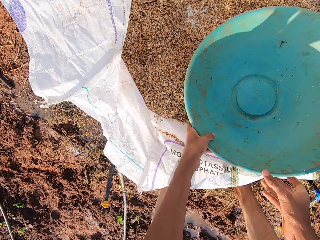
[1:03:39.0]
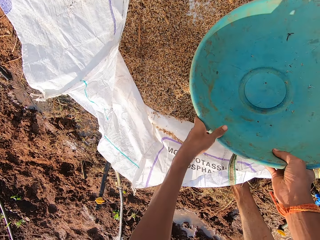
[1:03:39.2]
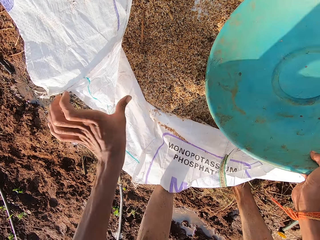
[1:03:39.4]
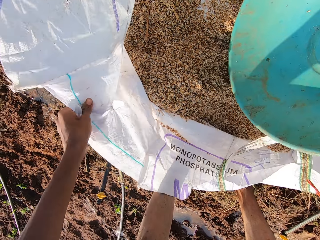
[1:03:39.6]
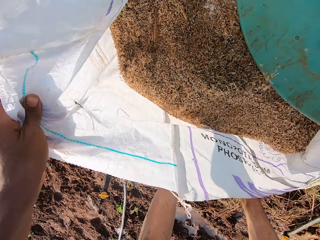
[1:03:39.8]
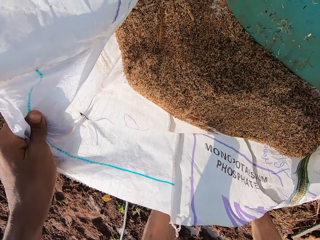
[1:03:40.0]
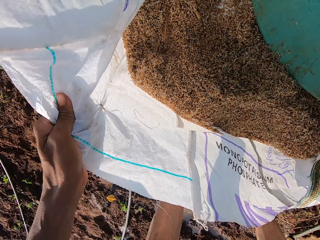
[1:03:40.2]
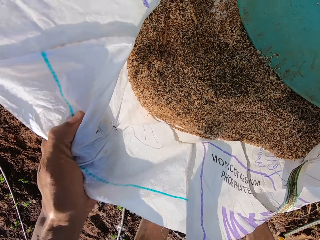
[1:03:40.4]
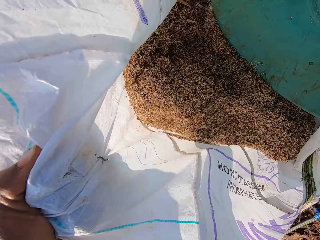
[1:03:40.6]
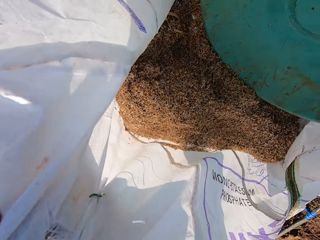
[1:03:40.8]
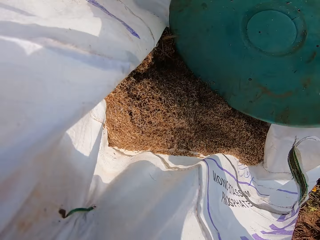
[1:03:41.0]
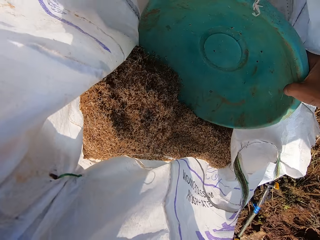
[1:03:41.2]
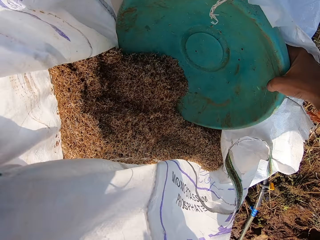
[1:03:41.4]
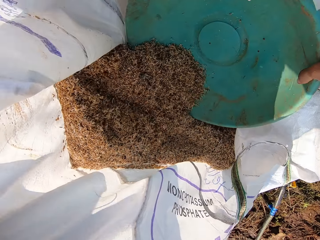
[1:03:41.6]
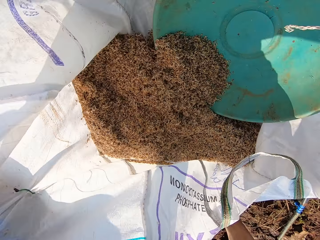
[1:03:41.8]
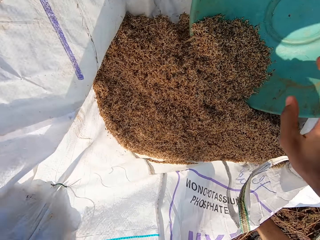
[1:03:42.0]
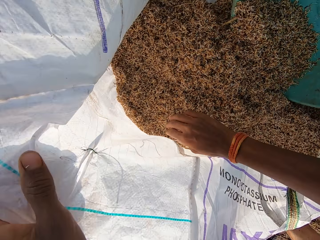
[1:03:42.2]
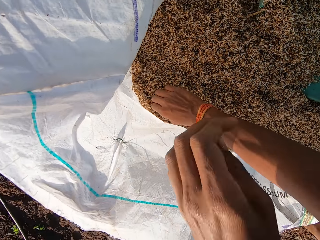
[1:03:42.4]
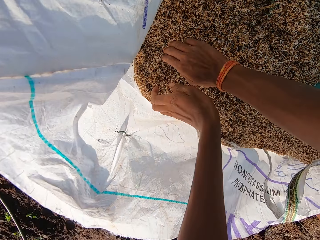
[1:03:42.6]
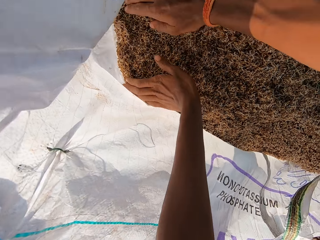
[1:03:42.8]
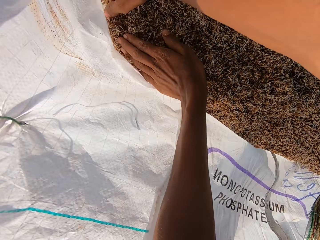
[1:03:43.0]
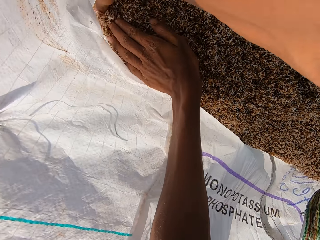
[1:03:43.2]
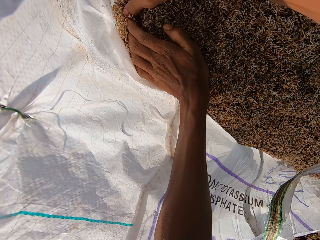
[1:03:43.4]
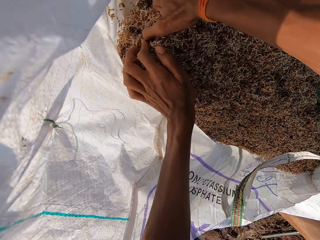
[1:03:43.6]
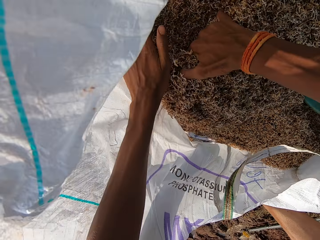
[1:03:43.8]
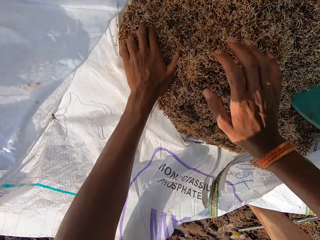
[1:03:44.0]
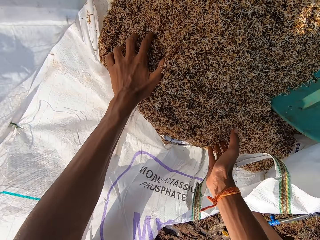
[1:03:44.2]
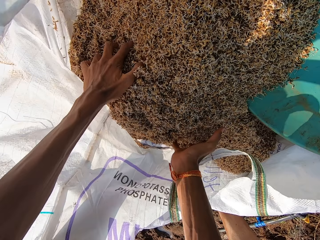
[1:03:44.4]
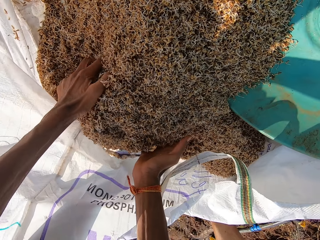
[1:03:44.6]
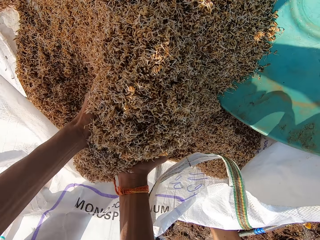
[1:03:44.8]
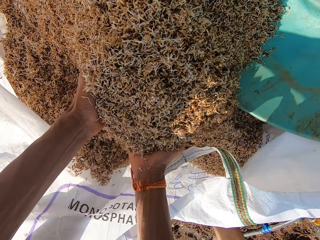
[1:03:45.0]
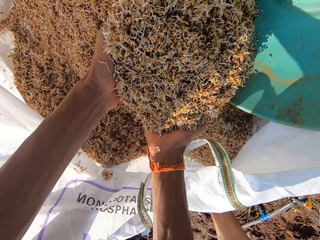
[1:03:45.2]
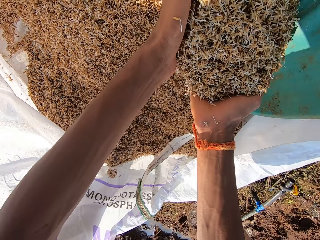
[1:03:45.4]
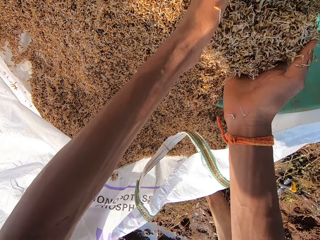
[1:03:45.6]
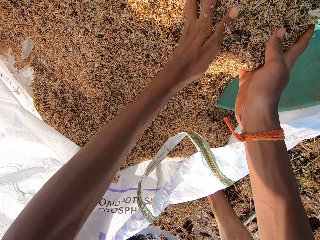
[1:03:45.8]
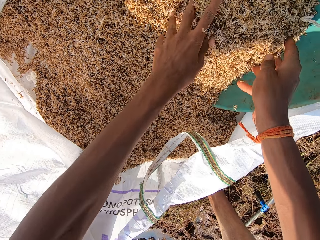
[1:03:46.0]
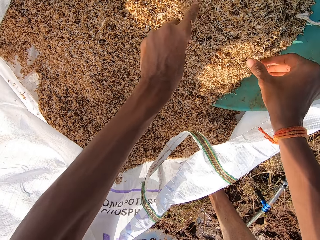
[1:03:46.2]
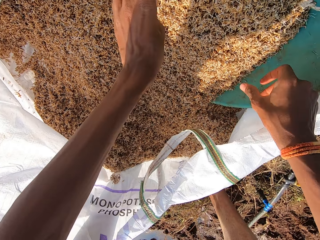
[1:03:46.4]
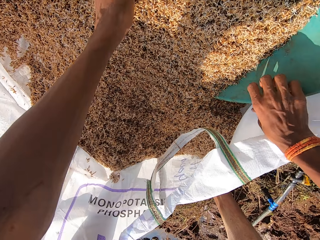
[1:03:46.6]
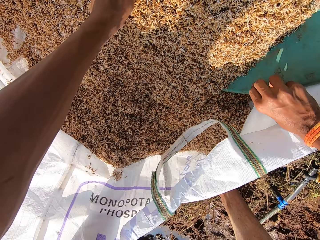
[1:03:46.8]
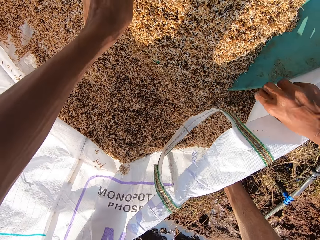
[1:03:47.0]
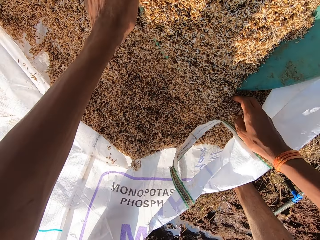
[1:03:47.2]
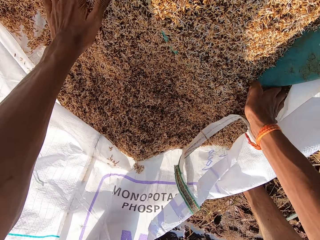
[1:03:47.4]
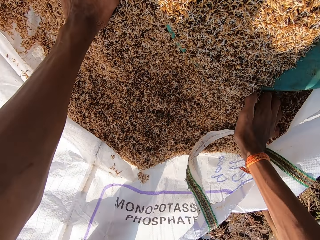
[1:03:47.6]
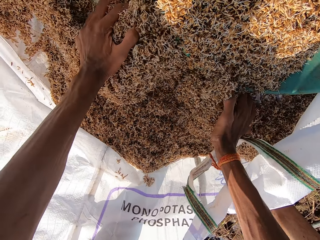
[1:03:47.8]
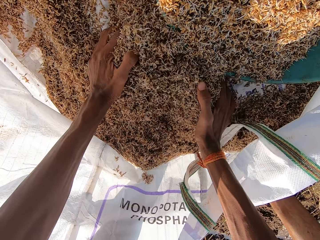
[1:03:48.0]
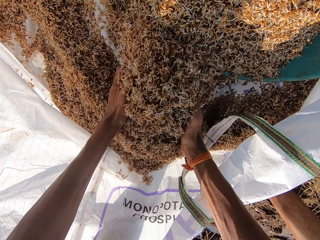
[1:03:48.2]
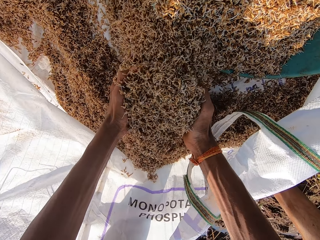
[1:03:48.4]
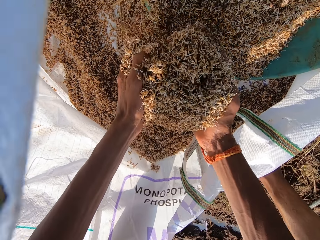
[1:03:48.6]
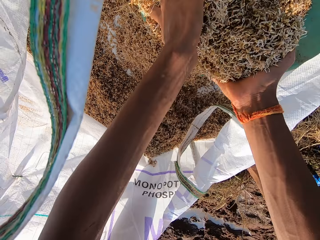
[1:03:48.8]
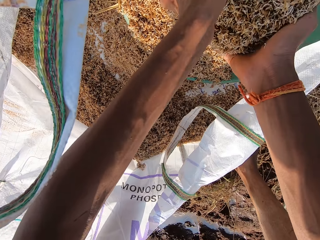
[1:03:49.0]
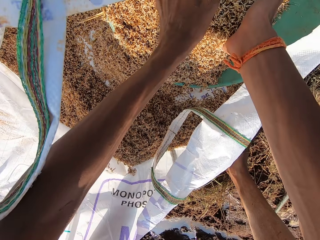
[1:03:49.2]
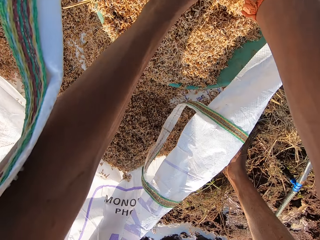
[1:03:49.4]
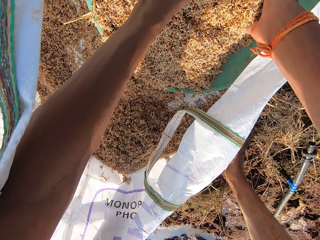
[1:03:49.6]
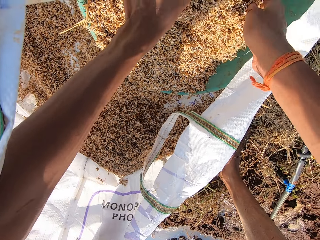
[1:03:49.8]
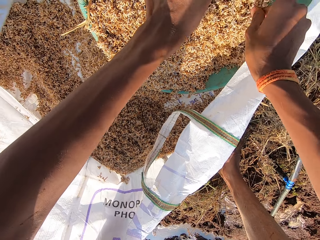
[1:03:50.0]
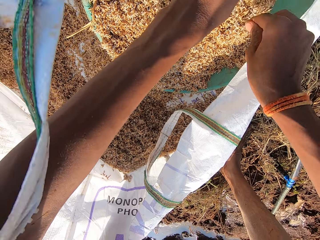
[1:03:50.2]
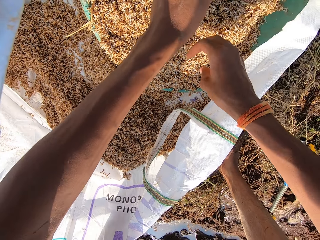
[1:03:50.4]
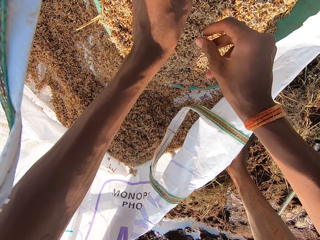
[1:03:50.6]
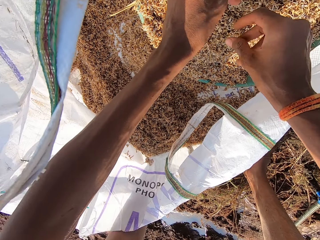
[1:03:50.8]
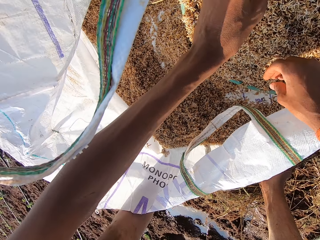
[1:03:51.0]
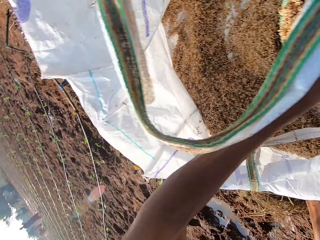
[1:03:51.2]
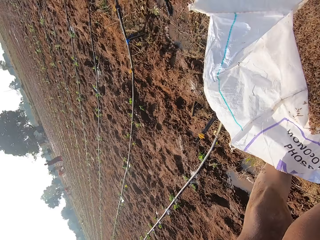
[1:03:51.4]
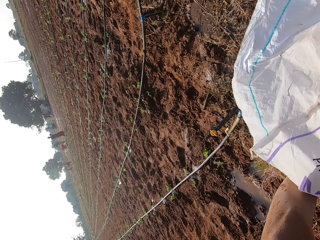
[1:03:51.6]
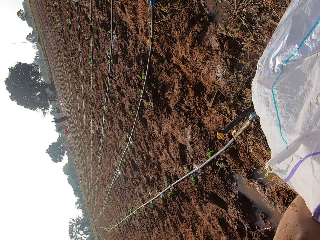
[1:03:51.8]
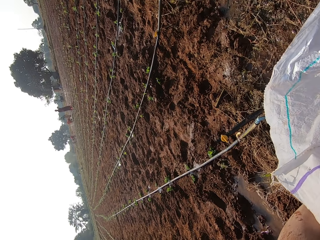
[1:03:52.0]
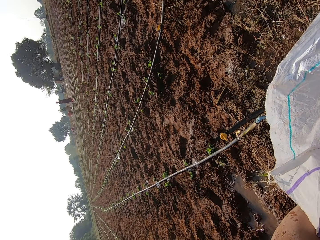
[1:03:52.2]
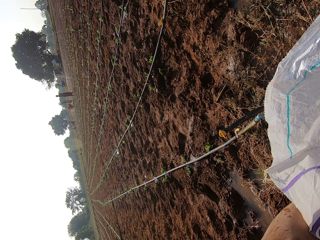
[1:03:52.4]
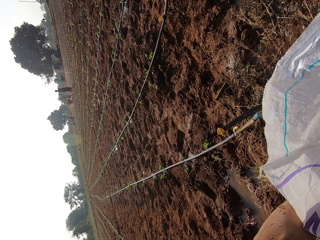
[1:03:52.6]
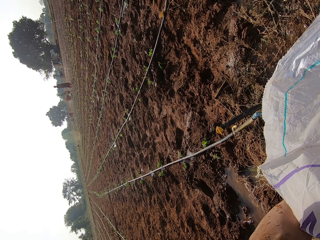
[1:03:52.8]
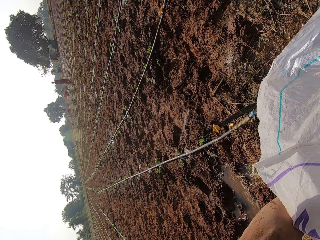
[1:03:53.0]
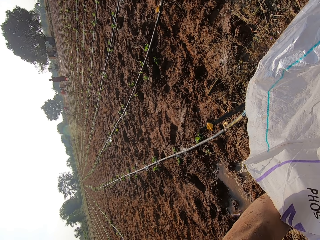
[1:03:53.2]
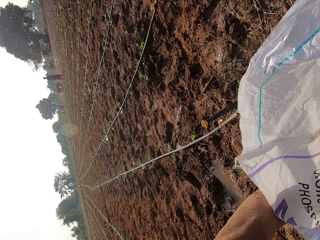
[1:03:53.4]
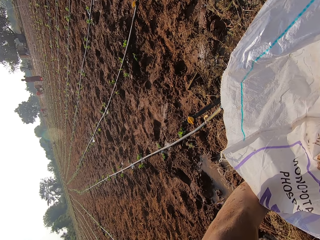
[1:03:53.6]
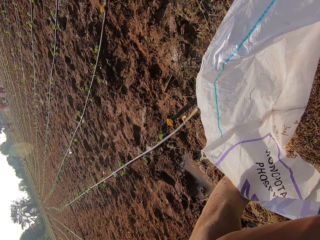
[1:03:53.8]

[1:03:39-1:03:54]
The camera wearer passes the bowl from his left hand to his right hand. He scoops something from the sack. He adjusts the sack on the floor with his left hand. He packs some grains in the sack in the bowl with both hands. He pours something inside the basin. He scoops something from the sack. He pours something inside the basin. He looks around.

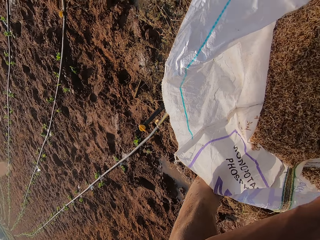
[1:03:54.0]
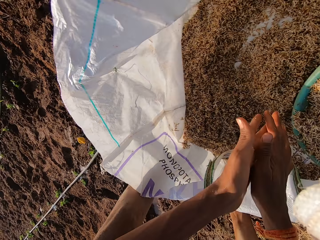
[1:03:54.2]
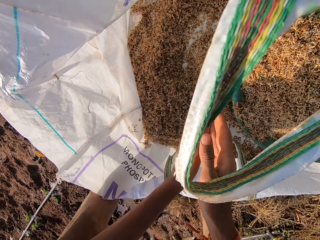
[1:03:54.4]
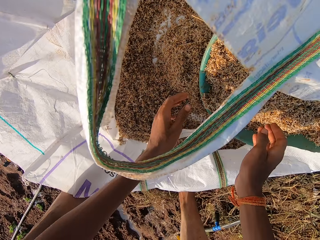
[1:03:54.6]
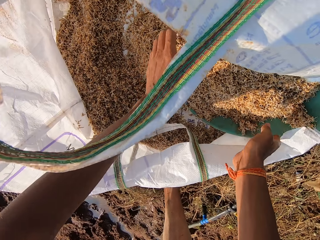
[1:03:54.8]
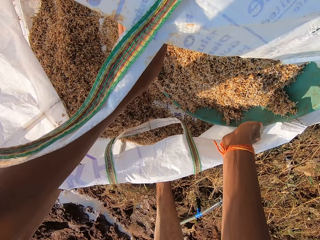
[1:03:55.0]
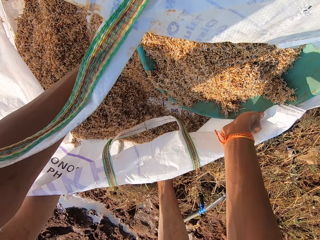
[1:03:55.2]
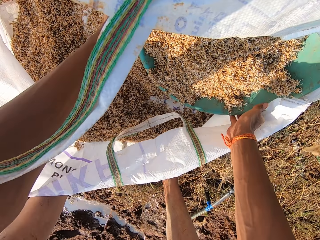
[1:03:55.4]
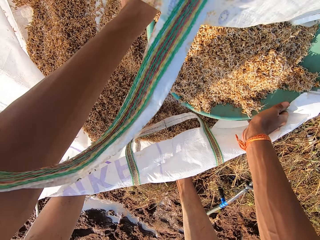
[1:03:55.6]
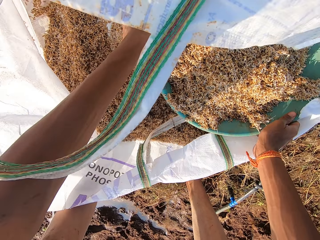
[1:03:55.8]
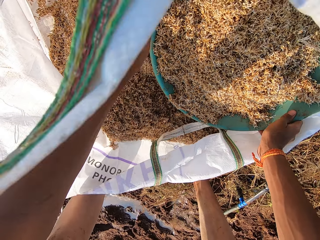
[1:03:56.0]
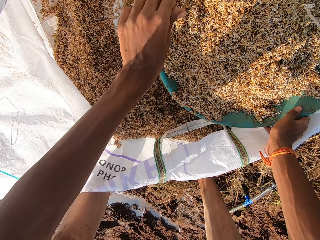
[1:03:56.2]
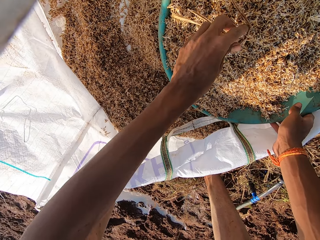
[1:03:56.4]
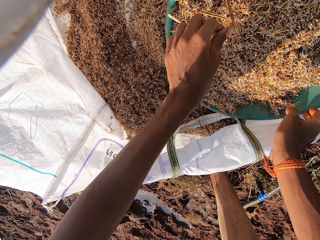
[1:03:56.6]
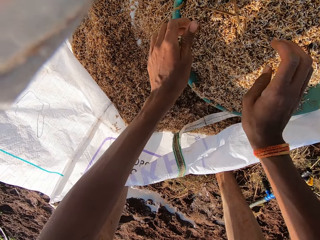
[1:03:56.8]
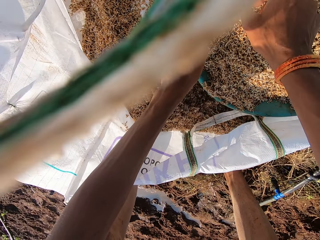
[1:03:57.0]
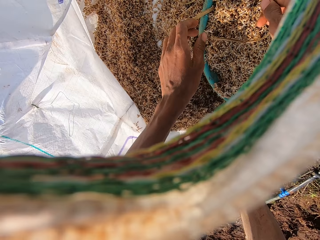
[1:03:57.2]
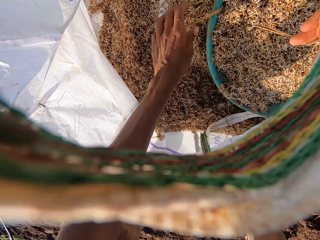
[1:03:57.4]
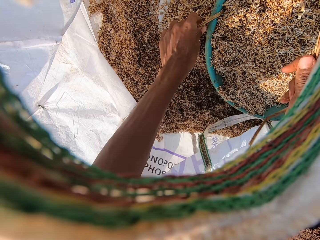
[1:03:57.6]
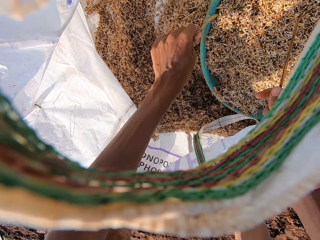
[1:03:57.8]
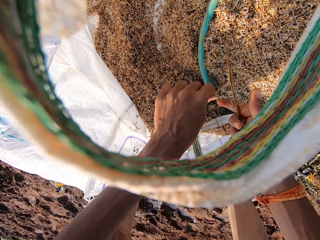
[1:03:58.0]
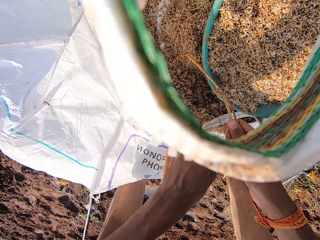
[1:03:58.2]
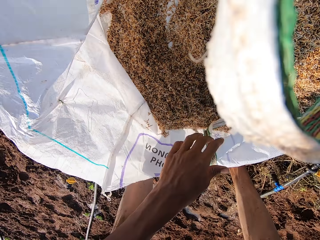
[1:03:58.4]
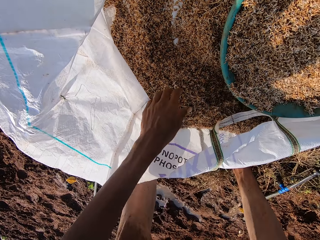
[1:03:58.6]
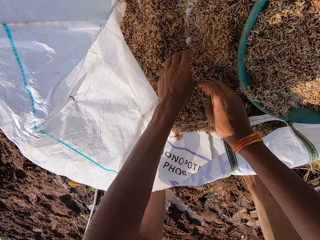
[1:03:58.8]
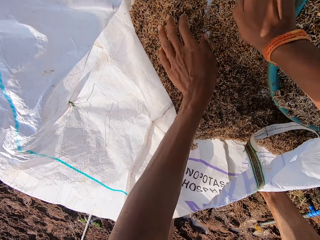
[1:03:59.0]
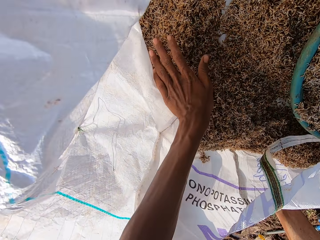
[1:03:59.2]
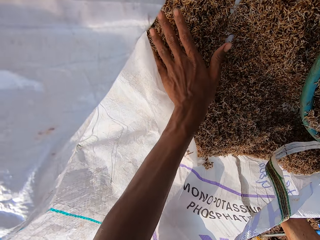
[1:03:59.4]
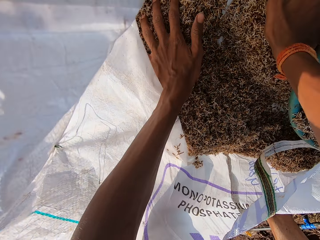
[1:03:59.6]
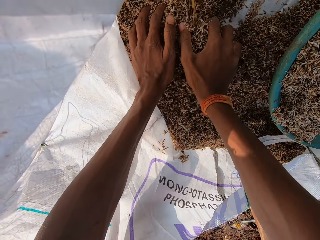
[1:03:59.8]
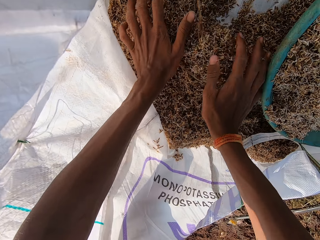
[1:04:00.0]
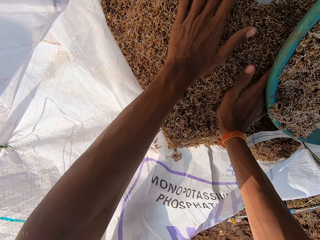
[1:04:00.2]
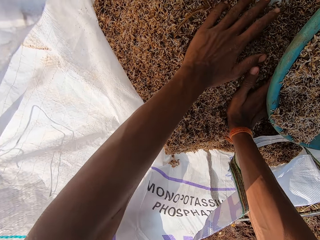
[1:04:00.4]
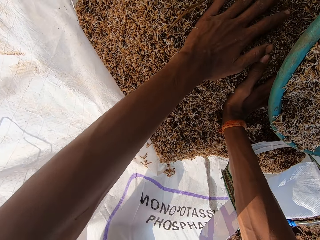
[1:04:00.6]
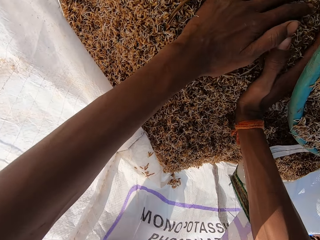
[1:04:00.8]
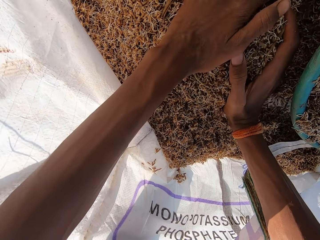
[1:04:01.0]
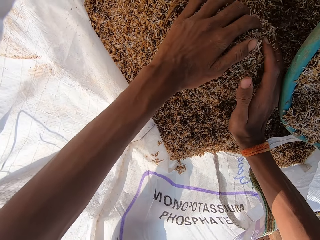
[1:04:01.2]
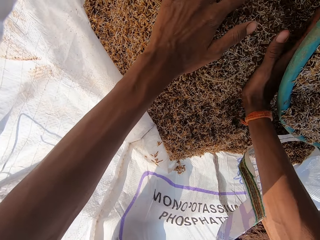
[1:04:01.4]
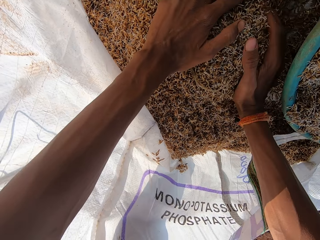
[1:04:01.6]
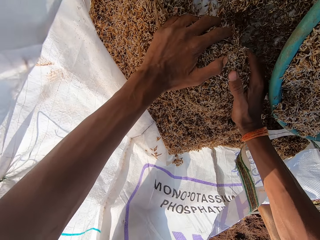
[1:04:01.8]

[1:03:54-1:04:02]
The camera wearer adjusts the bowl in the sack with both hands. He picks up the basin. He removes the grass in the grain in the sack with both hands. He packs the grain in the sack with both hands.
